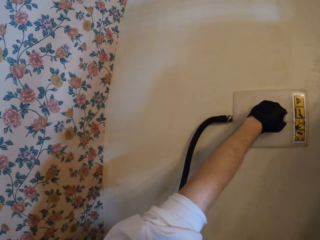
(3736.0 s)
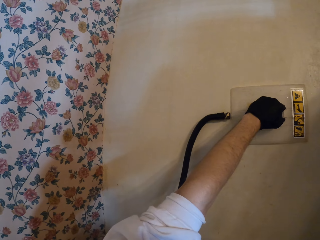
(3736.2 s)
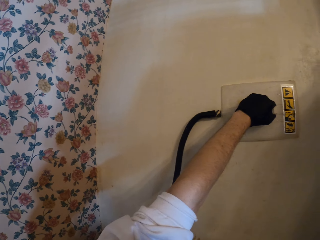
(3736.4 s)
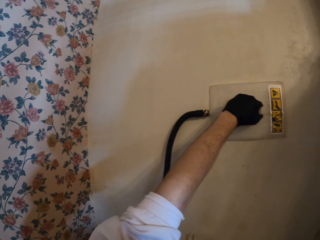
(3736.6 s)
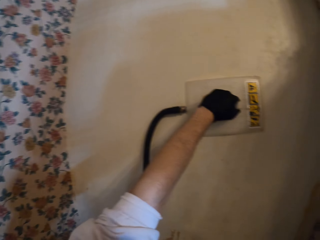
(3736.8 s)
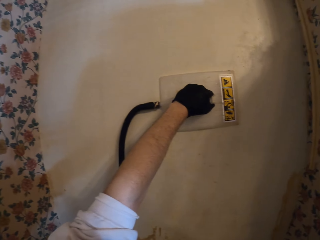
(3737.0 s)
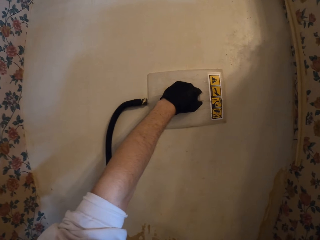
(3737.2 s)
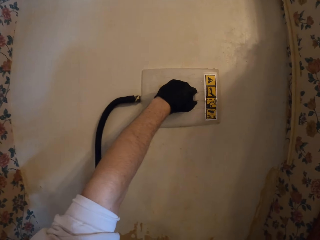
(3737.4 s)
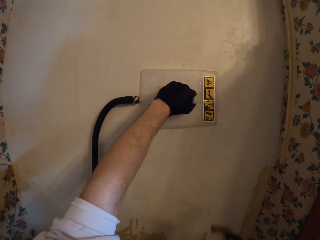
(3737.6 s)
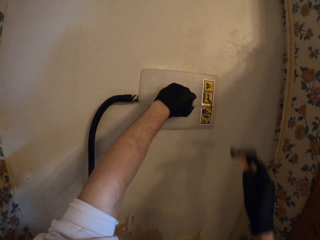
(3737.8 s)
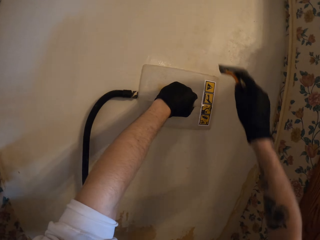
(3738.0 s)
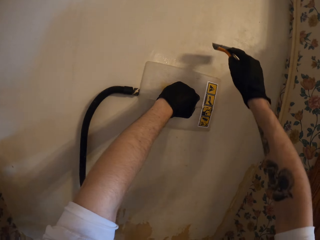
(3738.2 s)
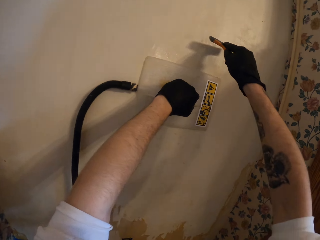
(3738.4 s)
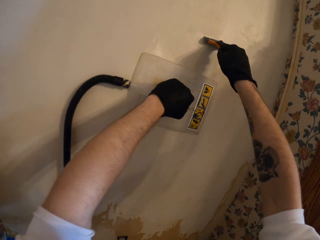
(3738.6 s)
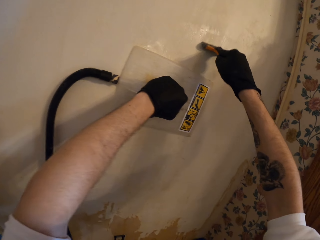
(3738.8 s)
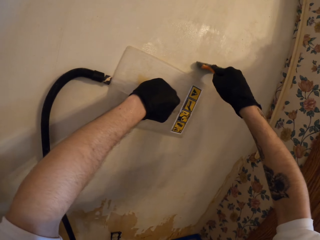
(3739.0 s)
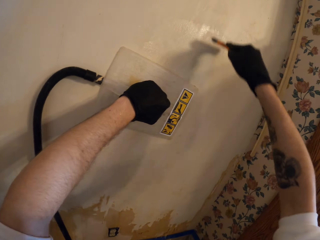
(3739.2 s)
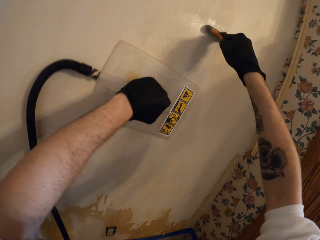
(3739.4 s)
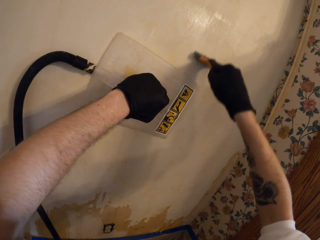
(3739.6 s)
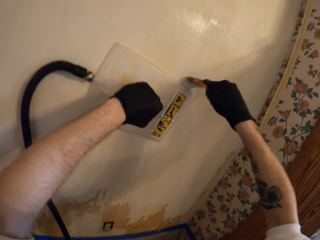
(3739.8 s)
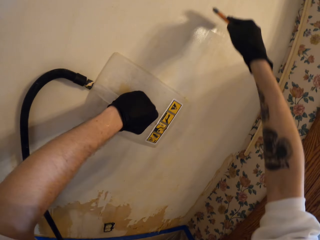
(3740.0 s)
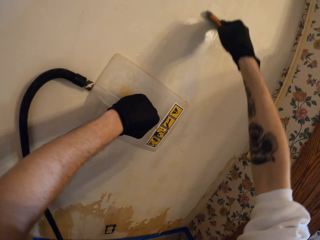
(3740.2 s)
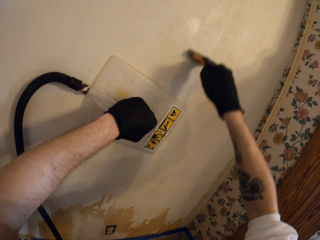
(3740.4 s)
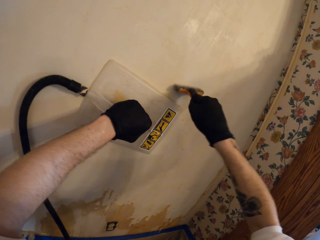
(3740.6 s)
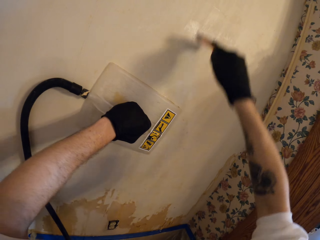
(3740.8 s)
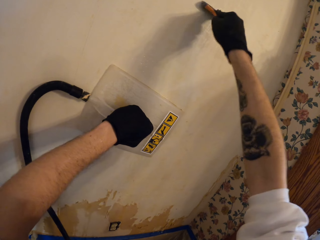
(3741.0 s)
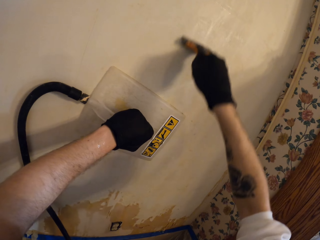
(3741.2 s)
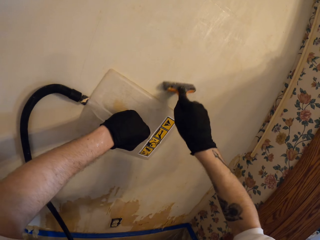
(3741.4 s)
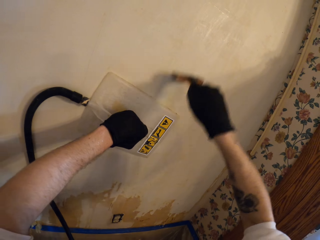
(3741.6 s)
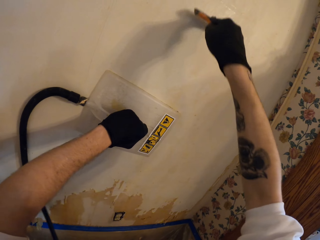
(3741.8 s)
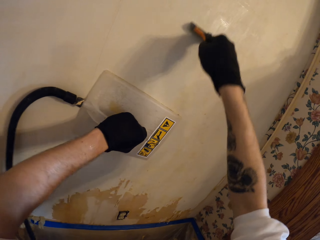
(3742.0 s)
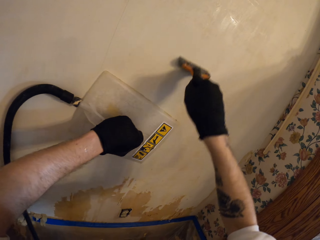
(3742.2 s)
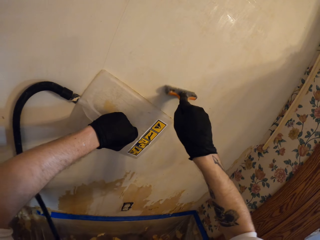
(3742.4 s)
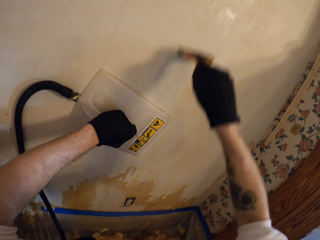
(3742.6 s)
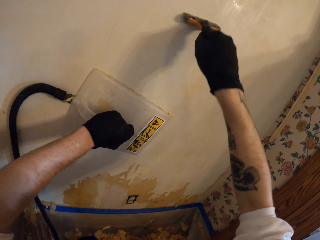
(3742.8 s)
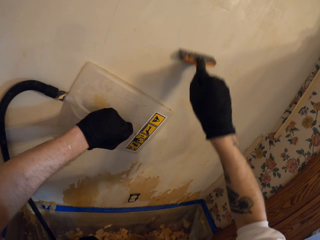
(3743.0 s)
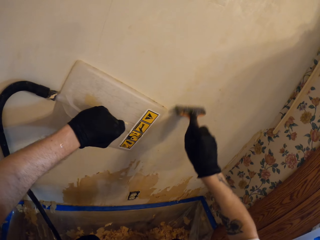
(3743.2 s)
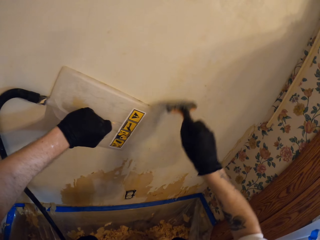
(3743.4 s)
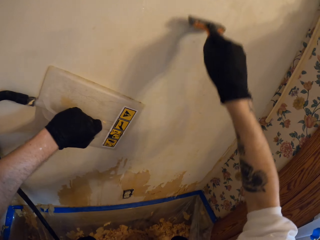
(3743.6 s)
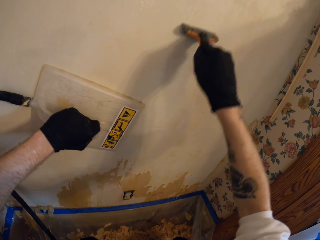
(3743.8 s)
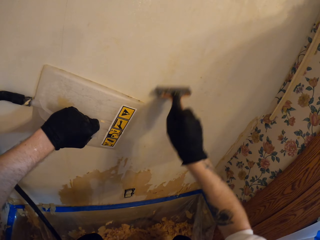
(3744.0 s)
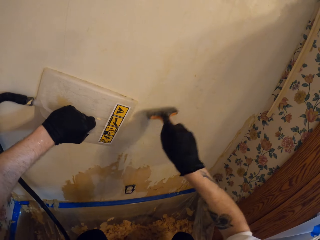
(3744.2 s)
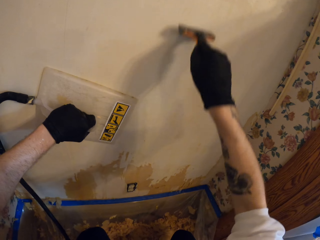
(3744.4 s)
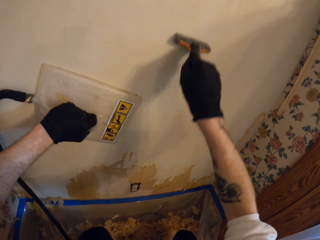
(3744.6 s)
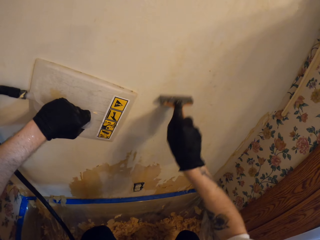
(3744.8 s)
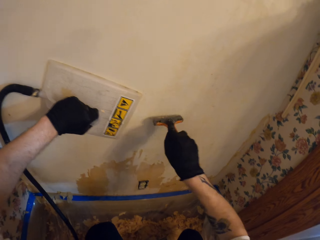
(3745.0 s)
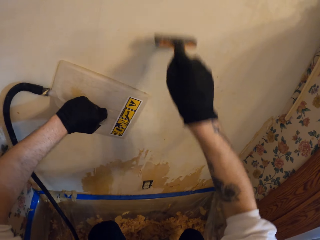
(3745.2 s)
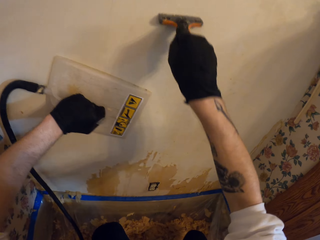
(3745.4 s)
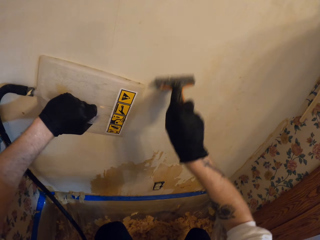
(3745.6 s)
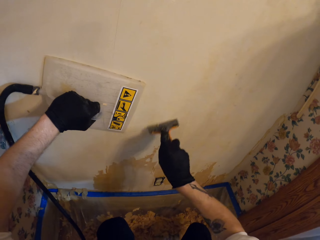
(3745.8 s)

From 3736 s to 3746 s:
The camera wearer scrapes the wall with a putty knife.

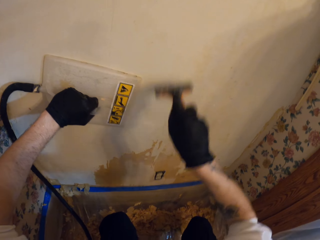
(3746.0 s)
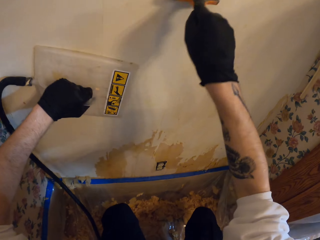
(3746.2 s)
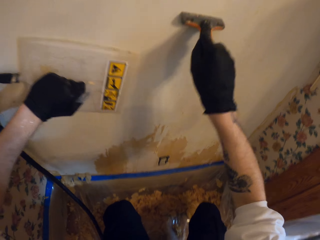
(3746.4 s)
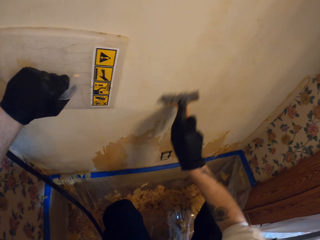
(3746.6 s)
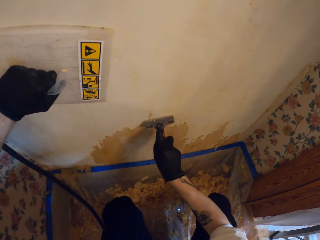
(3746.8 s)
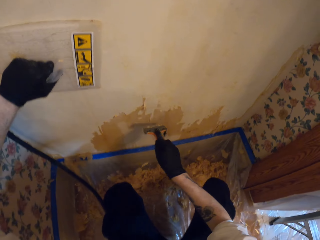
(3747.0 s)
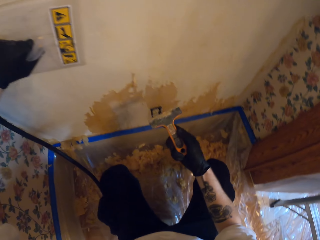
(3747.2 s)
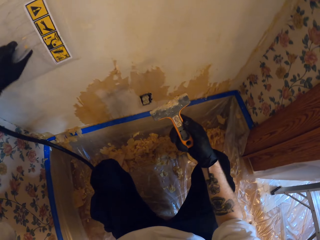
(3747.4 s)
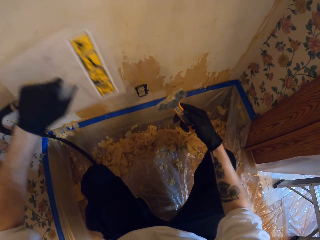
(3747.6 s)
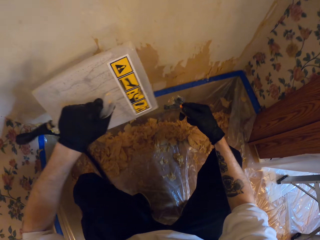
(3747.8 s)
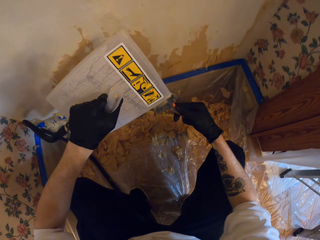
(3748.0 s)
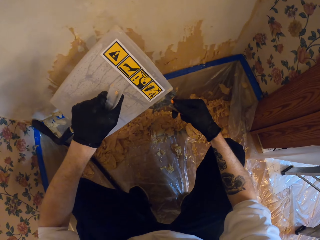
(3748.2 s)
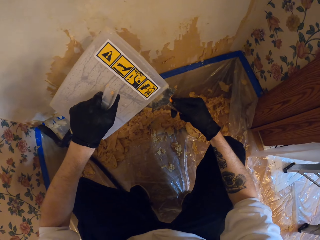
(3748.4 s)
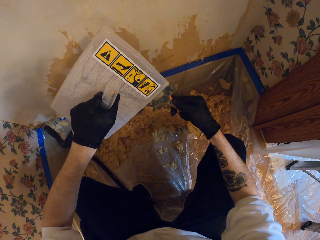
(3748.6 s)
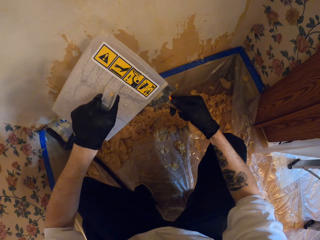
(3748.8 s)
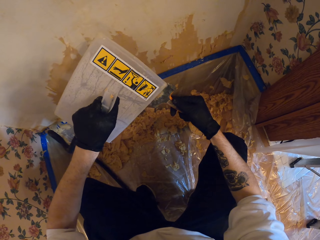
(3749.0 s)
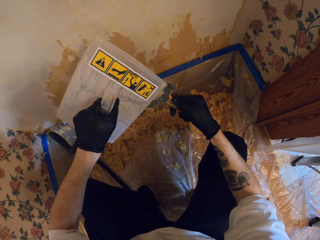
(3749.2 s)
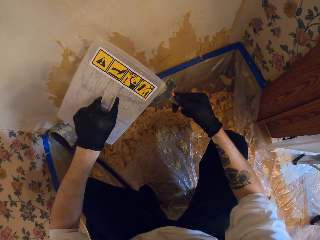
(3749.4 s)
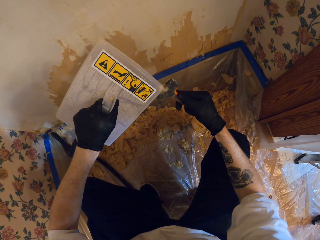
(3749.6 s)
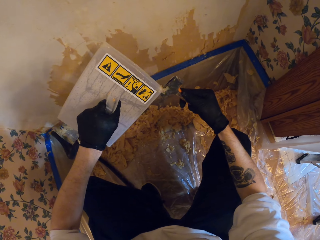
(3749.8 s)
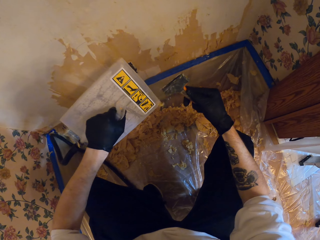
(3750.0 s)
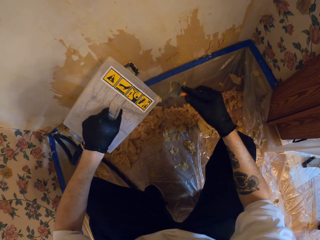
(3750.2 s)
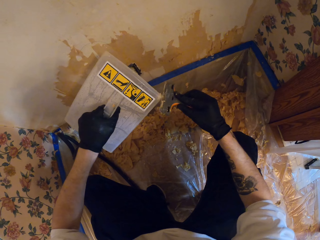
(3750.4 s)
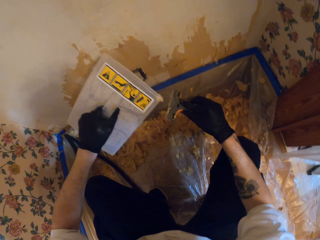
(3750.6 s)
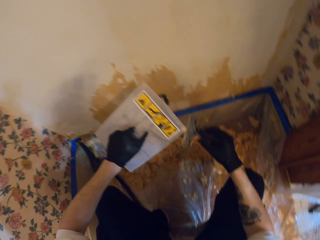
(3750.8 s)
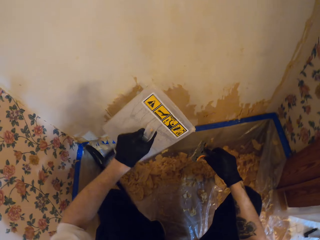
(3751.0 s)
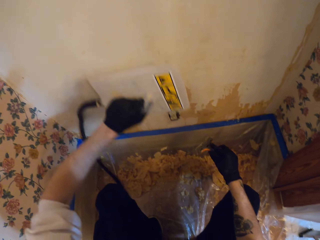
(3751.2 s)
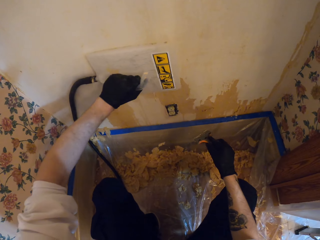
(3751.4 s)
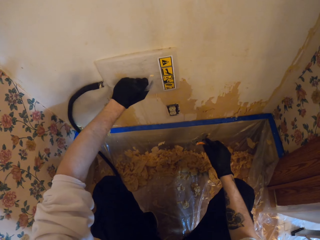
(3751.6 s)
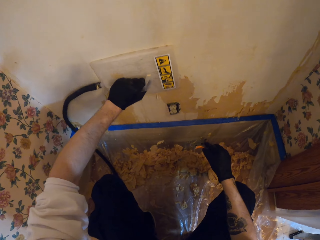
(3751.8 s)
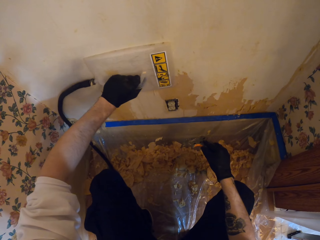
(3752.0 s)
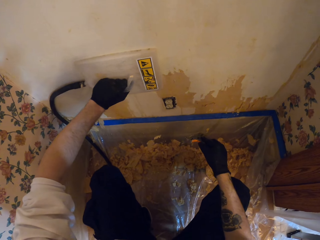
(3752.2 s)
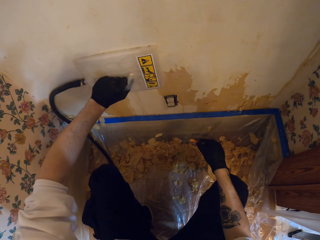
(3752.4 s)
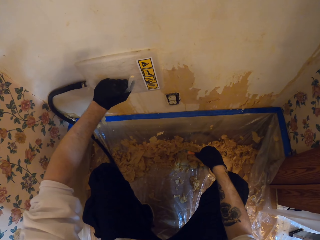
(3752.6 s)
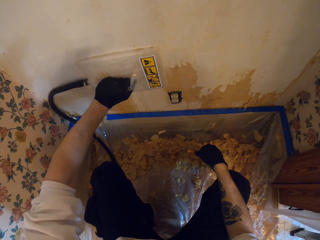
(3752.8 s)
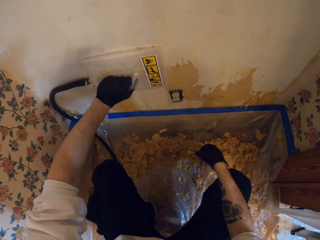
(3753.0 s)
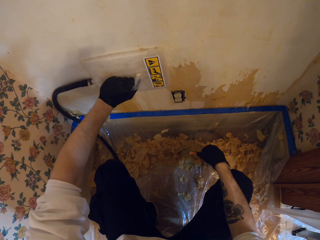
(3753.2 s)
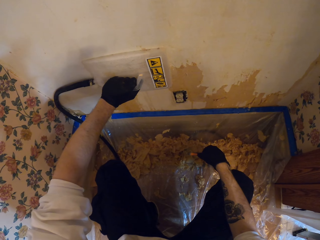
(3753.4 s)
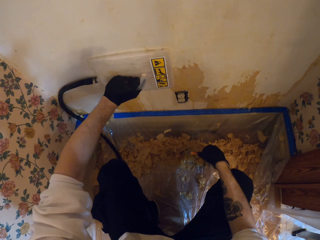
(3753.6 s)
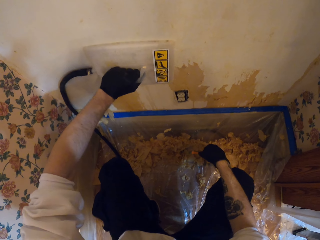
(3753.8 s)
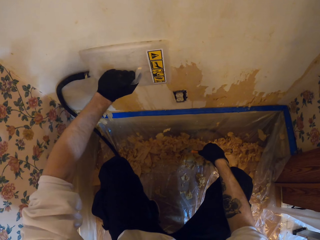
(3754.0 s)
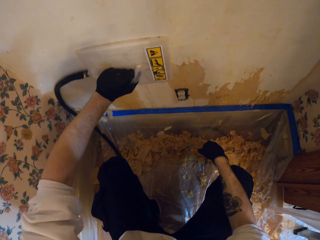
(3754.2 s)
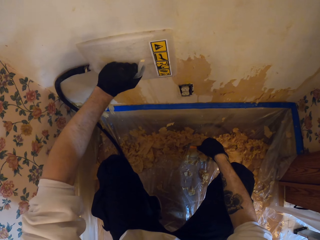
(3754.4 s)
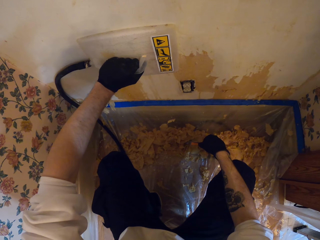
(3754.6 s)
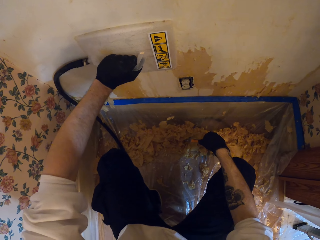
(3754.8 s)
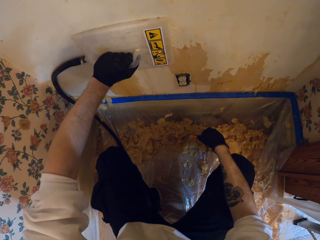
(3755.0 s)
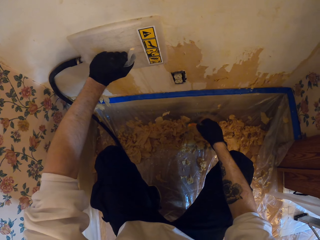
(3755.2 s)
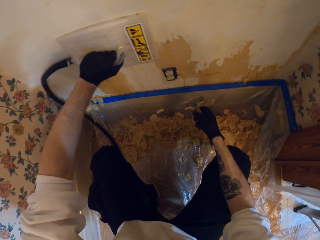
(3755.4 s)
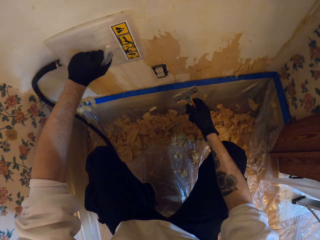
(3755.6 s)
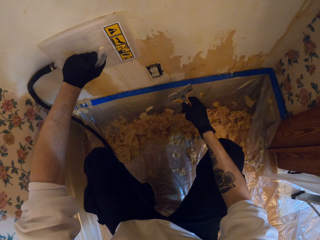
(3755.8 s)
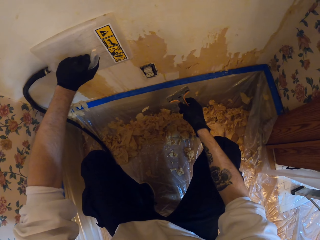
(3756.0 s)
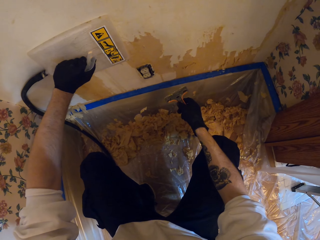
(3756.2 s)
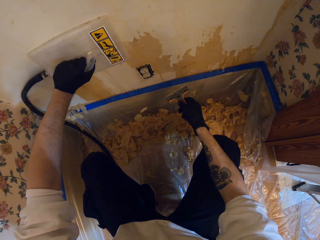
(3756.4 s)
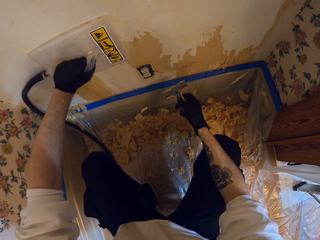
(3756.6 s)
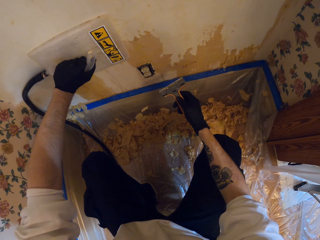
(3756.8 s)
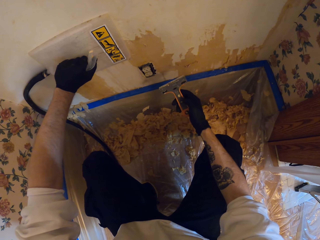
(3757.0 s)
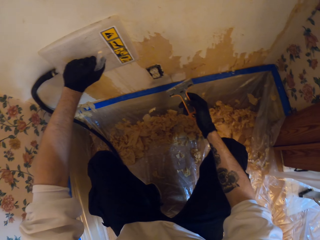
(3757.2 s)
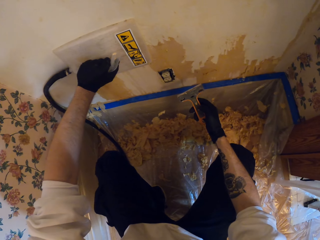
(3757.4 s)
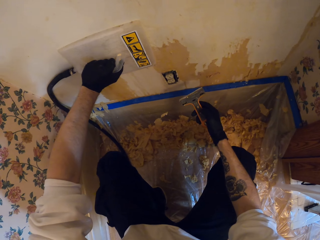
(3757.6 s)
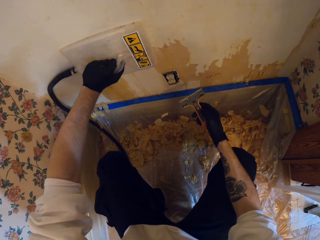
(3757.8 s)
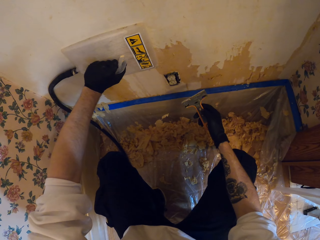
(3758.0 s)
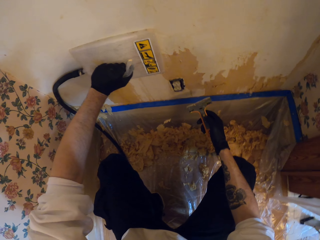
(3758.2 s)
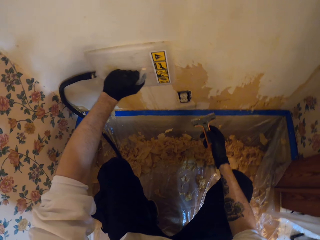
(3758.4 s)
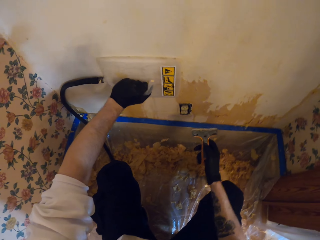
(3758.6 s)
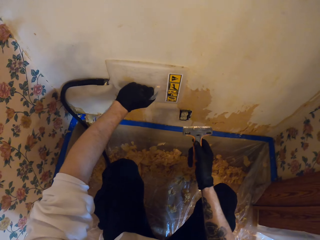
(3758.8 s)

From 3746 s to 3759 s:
The camera wearer removes steam wallpaper from the wall. They remove paint from the scraper. They scrape the steam wallpaper stripper. They place the steam wallpaper stripper on a wall.
